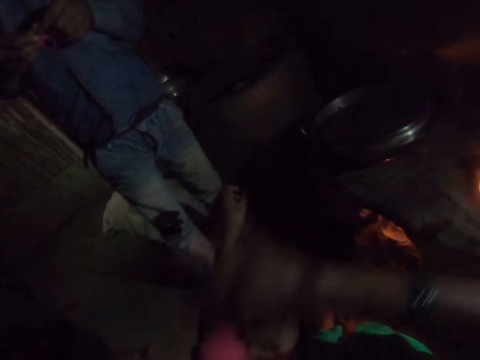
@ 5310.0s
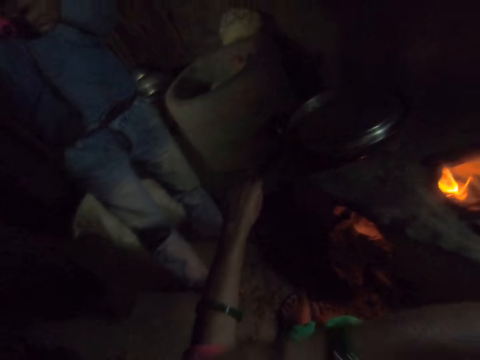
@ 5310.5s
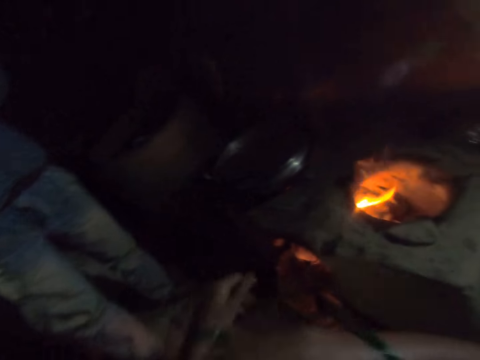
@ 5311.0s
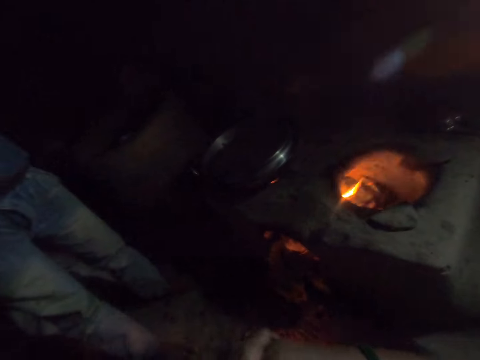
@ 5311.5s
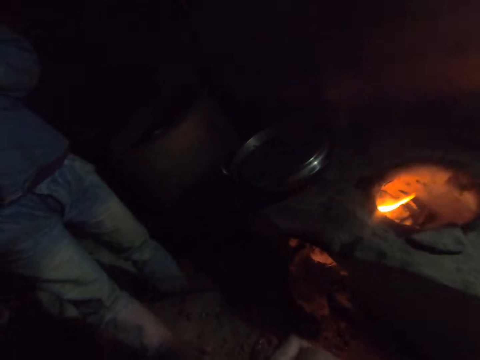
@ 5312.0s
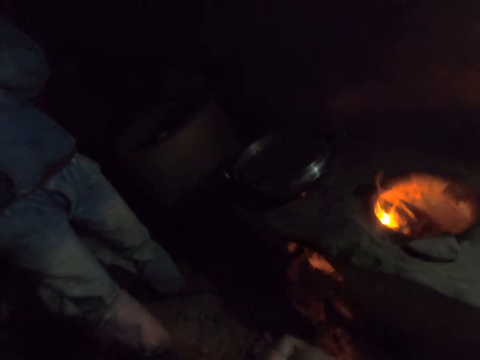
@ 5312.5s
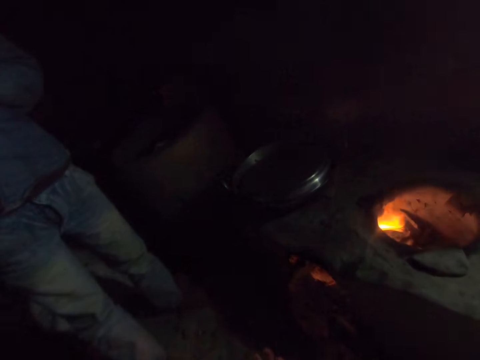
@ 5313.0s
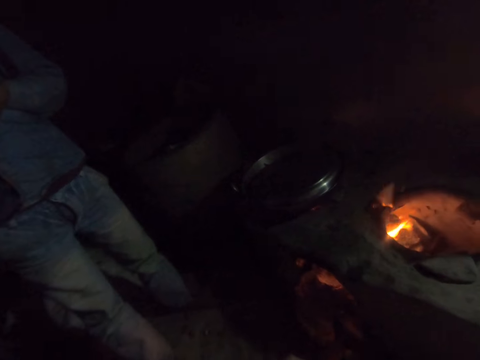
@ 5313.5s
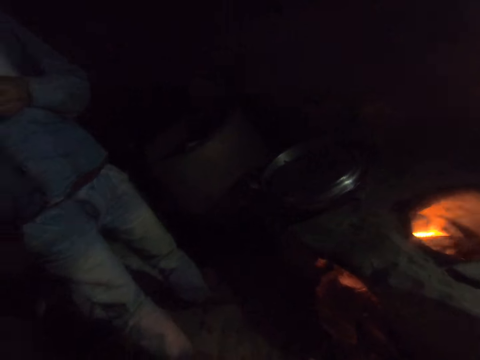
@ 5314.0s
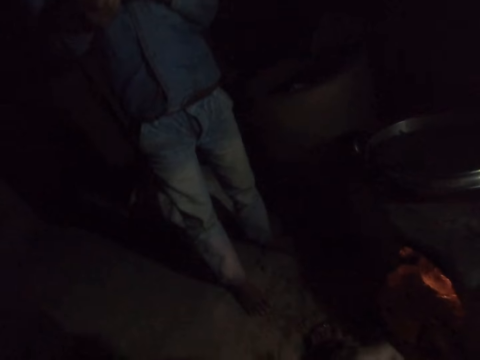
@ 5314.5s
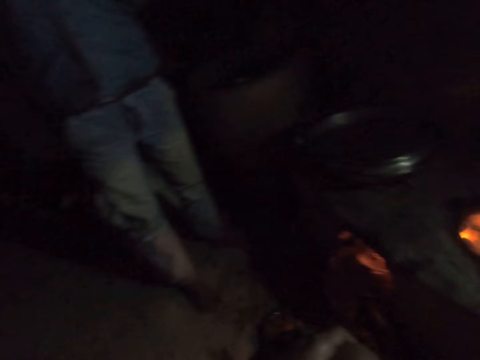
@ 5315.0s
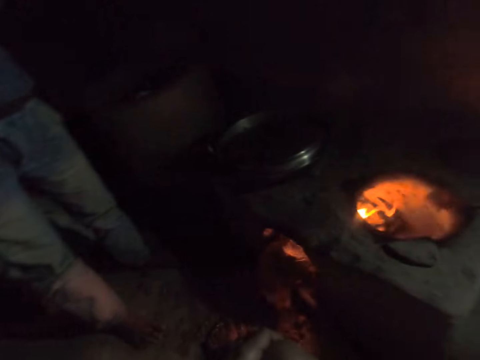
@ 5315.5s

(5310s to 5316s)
The camera wearer folds the sweater's arm on the left hand. She rolls up her cloth with her right hand. She pushes bangles to the end of the arm.
